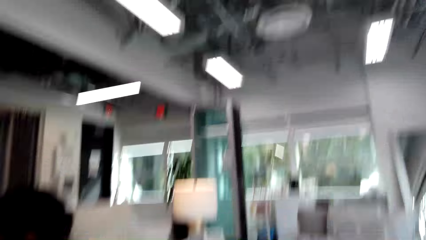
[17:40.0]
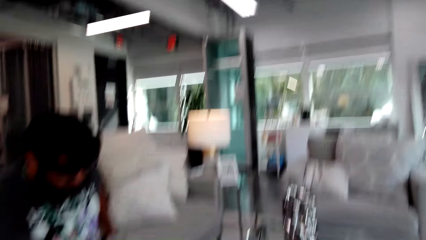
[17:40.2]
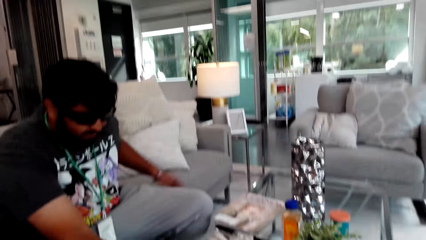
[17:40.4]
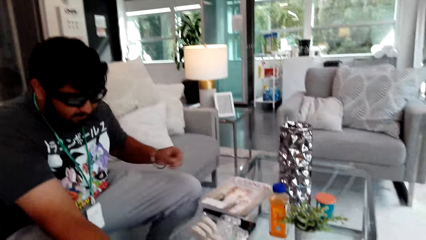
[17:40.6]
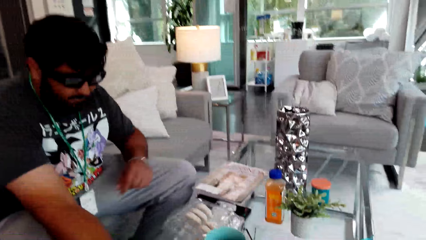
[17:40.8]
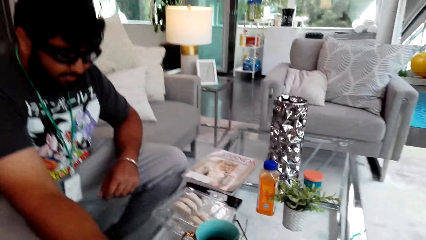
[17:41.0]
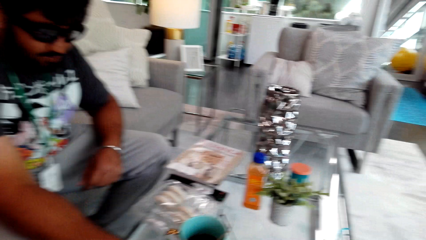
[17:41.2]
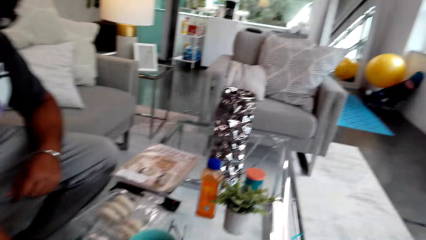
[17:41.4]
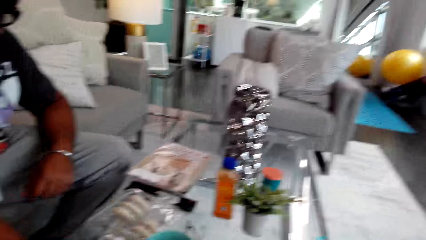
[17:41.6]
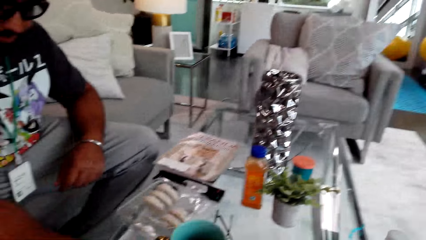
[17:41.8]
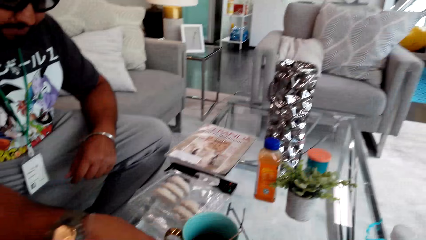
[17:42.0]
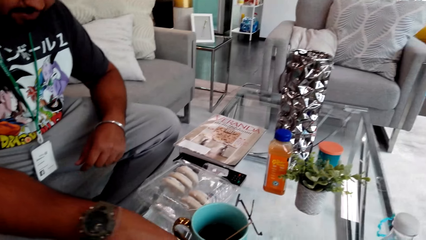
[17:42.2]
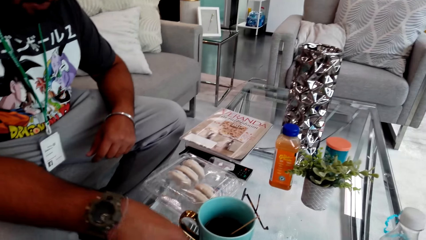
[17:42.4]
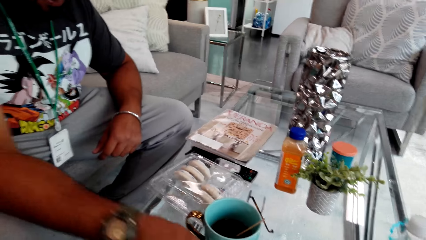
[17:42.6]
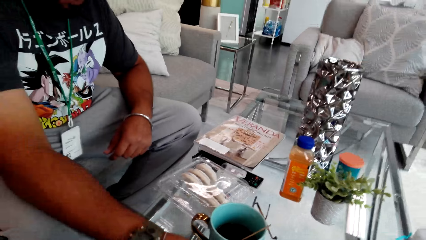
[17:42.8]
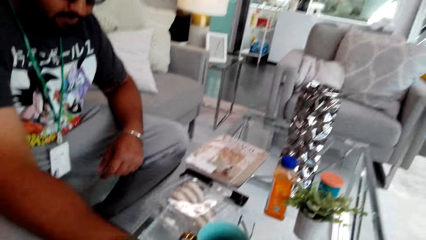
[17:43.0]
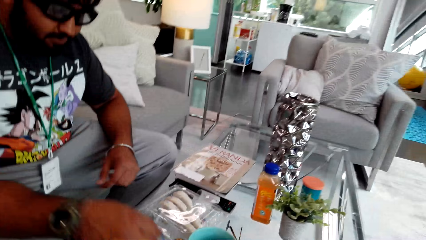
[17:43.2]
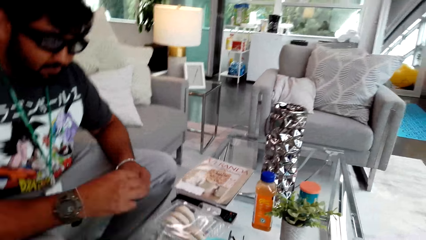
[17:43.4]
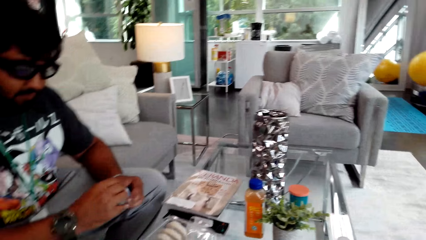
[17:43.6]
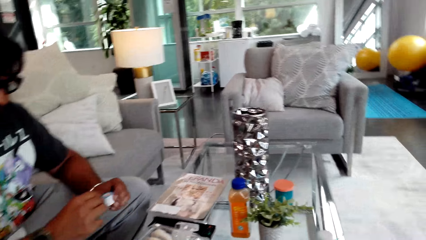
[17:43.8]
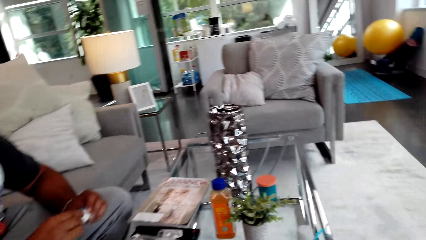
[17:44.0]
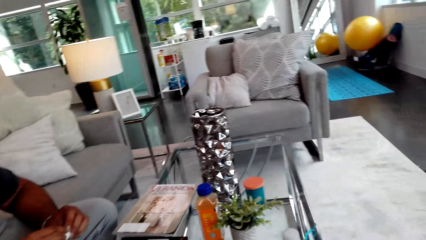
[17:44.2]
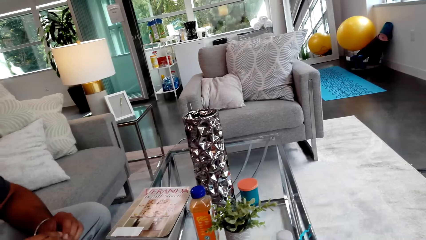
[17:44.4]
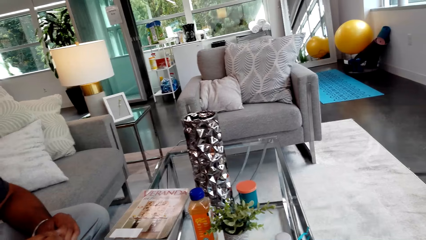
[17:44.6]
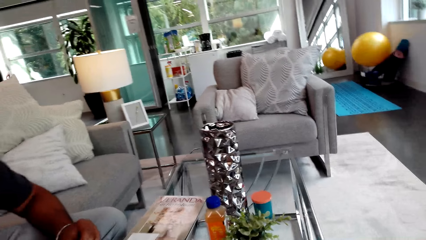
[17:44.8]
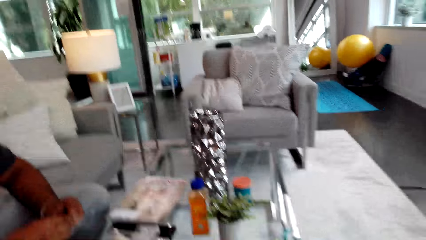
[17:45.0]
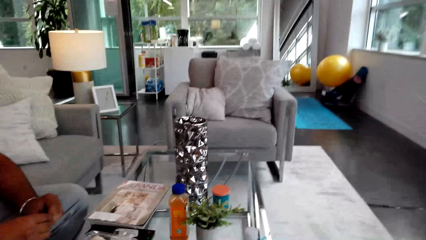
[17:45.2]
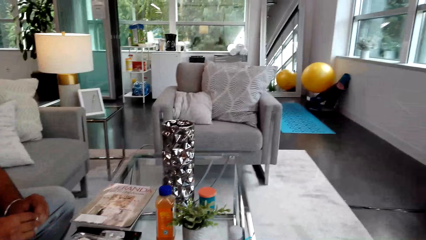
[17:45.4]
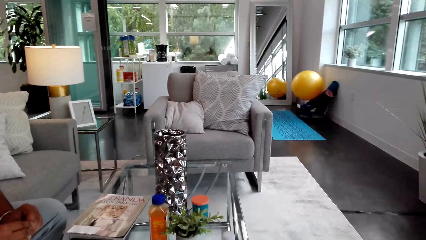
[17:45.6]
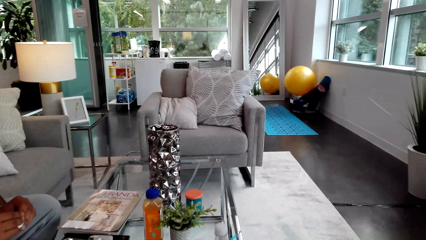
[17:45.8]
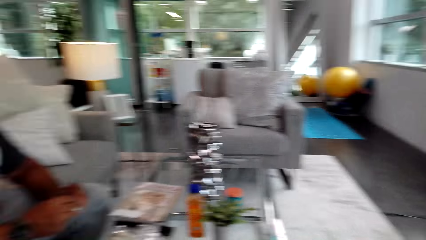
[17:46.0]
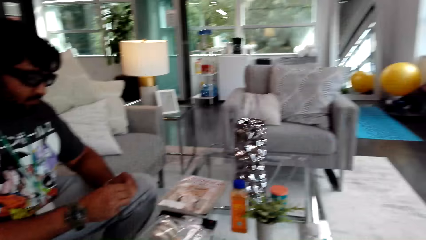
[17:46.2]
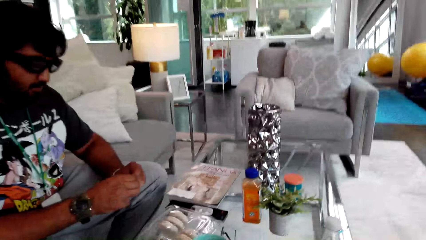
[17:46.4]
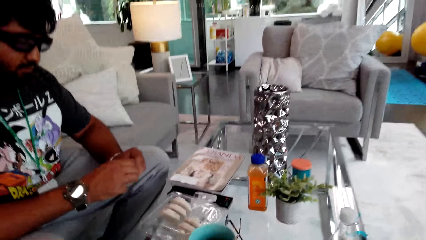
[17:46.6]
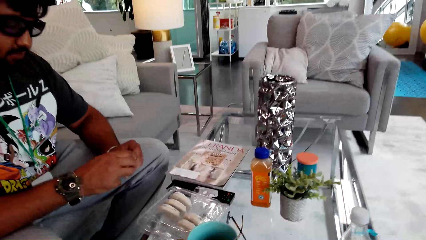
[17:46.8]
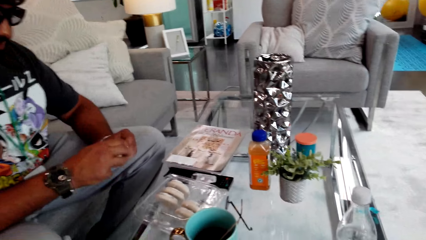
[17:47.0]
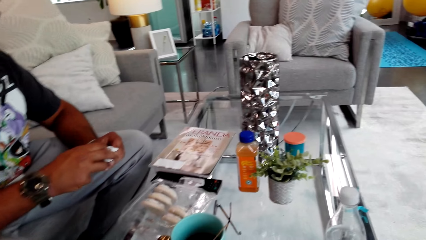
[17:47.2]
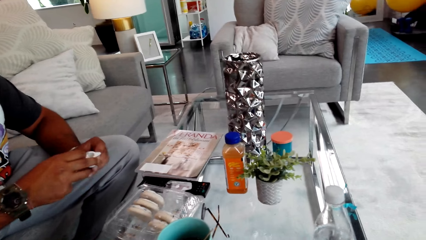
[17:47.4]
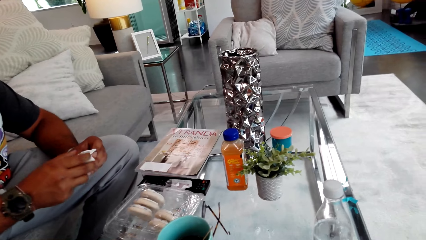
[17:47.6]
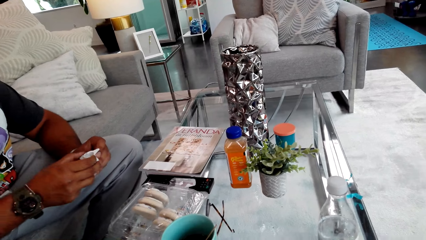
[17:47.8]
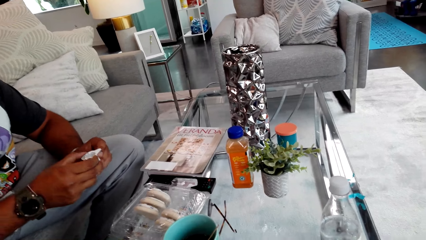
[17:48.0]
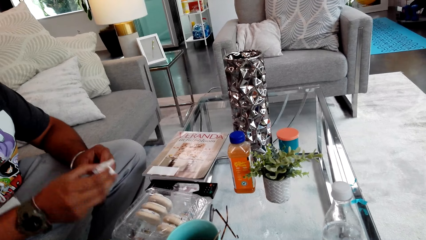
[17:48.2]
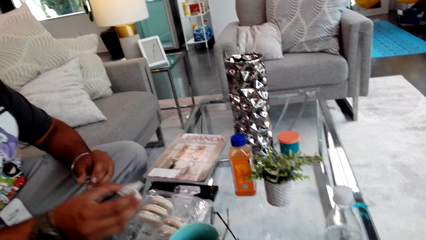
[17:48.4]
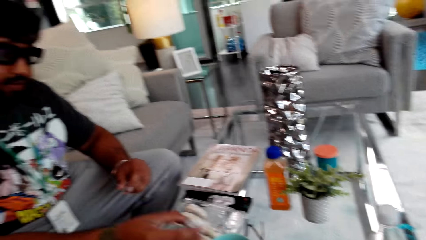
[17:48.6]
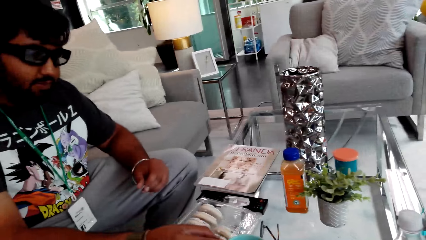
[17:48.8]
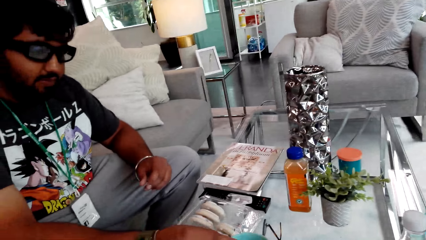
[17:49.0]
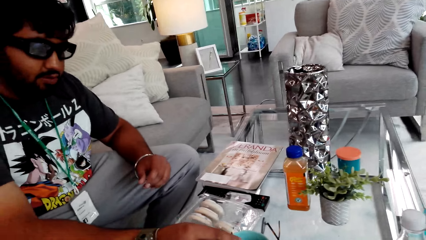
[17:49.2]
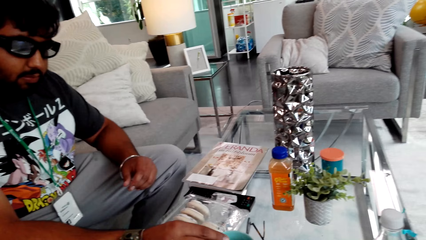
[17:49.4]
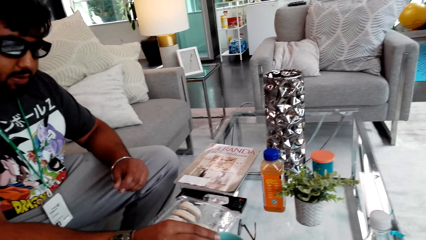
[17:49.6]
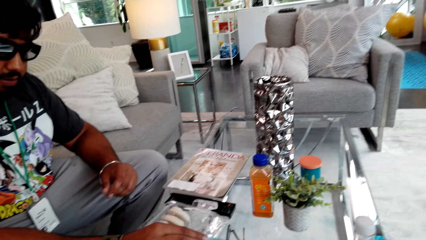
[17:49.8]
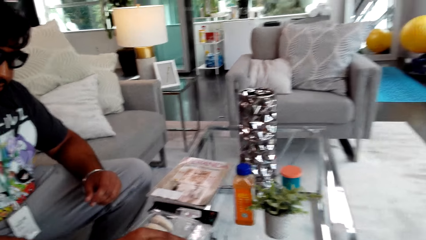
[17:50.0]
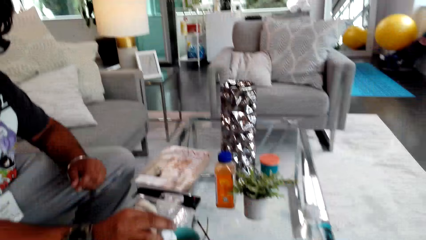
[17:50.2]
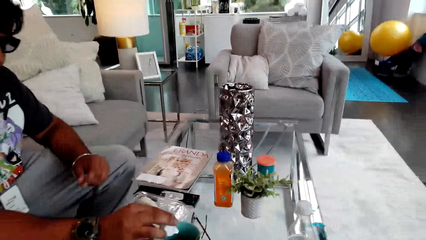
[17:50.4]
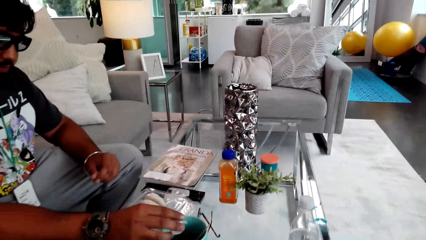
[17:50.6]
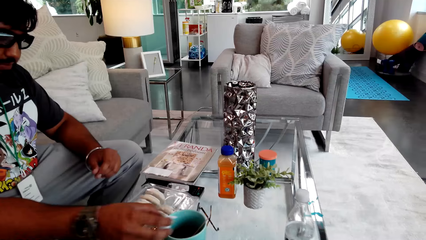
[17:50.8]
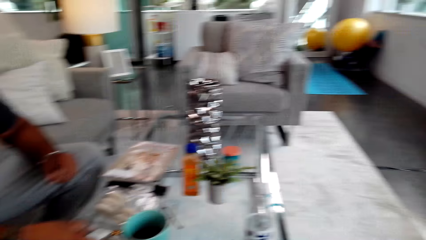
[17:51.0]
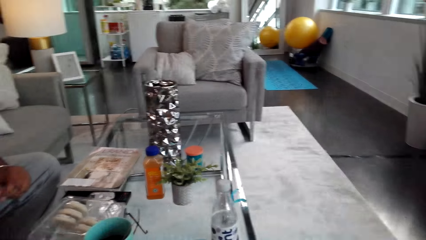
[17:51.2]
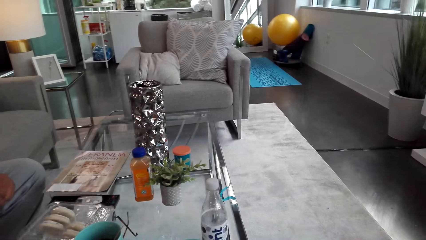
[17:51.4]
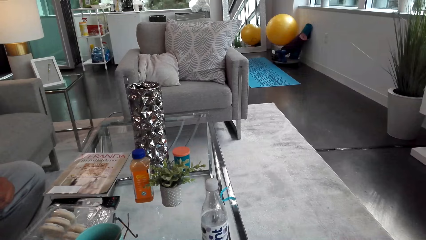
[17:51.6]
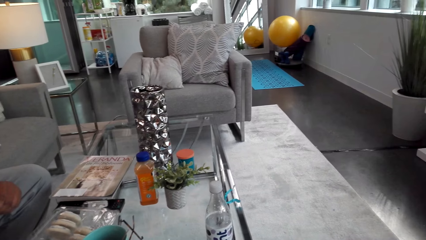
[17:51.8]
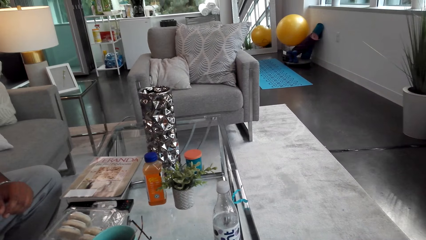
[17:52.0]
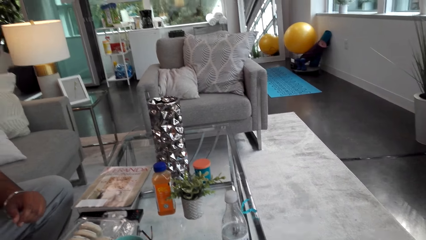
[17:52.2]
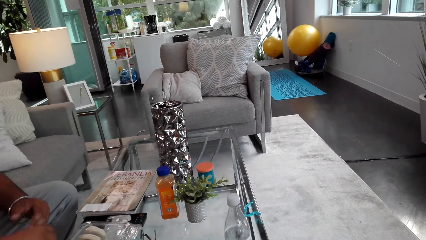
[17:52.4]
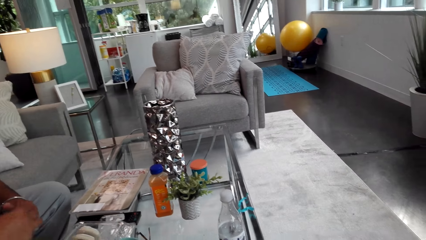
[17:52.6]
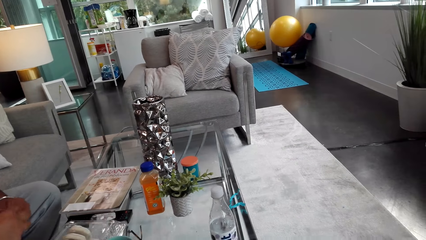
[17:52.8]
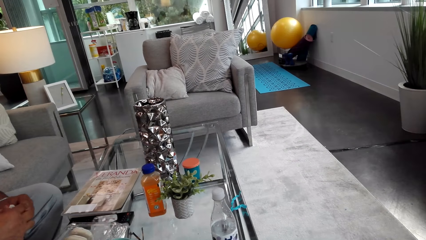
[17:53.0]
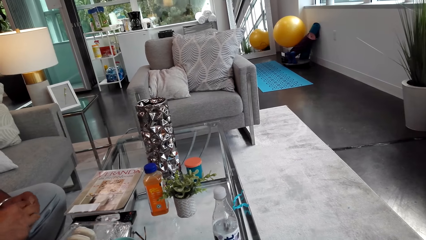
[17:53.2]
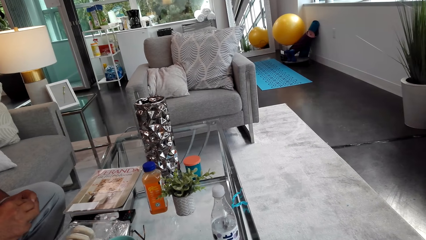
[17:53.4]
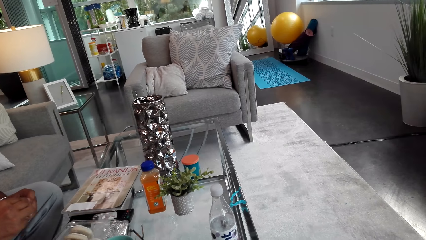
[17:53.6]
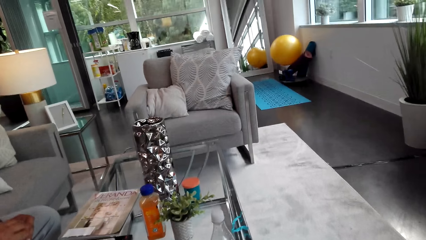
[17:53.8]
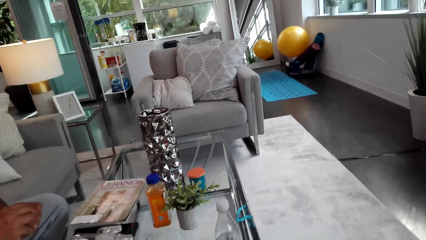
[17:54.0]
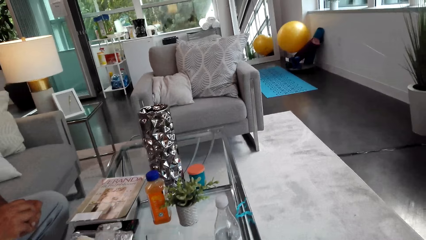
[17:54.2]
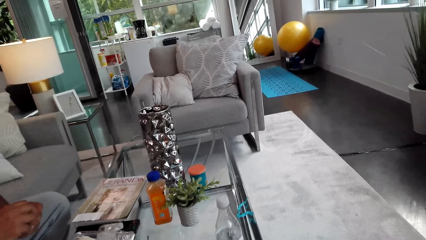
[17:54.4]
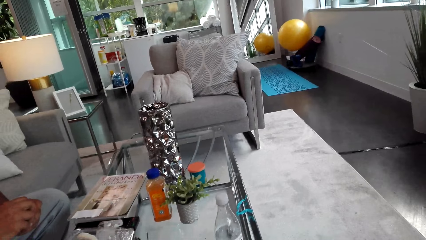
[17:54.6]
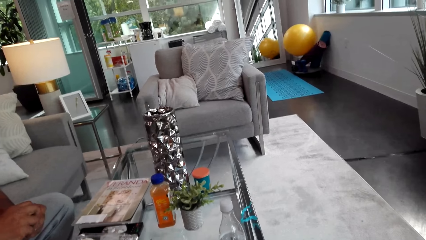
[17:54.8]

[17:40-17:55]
The camera wearer talks to the man. The man talks to the camera wearer. The camera wearer talks to the man. The man holds a sachet of sugar with both of his hands. The camera wearer talks to the man. The man talks to the camera wearer. The man talks to the camera wearer again and puts the sugar in the cup of coffee with his right hand. The camera wearer talks to the man. They look around. They talk to the man.
